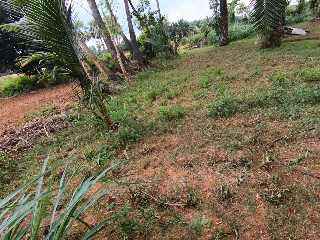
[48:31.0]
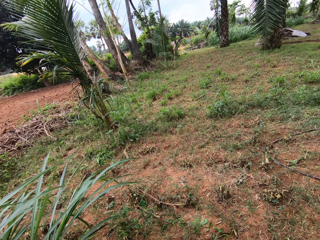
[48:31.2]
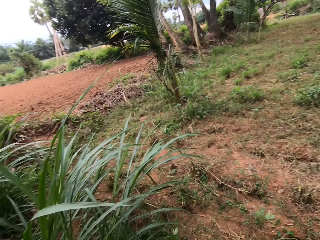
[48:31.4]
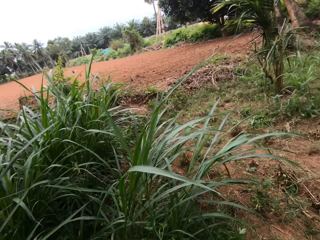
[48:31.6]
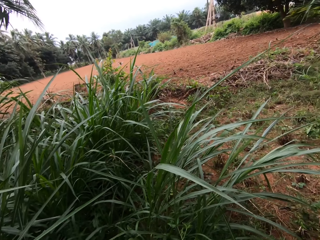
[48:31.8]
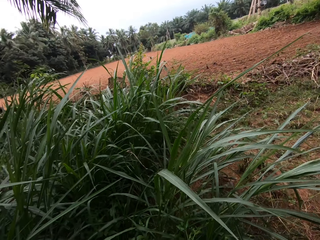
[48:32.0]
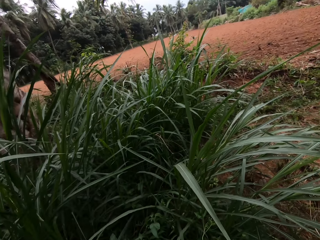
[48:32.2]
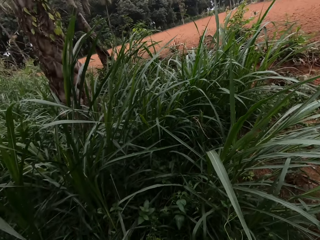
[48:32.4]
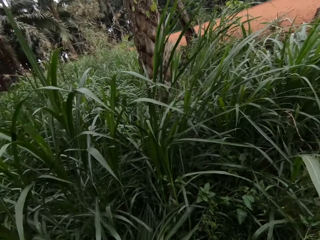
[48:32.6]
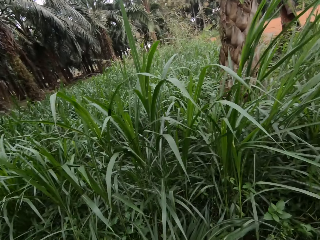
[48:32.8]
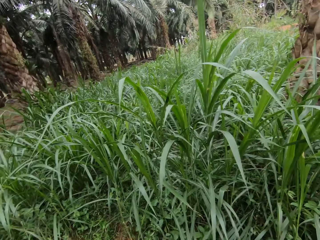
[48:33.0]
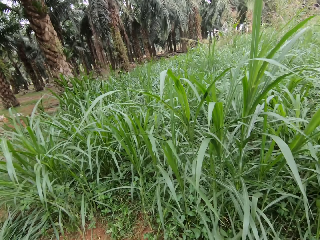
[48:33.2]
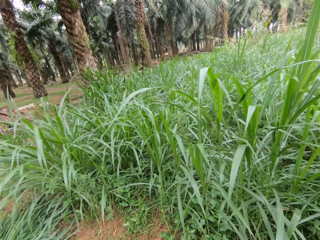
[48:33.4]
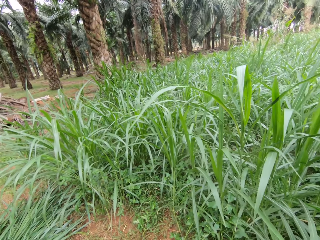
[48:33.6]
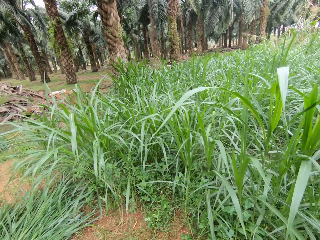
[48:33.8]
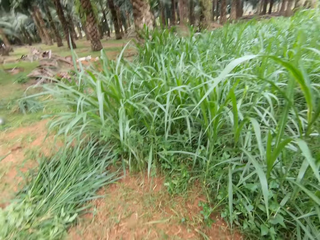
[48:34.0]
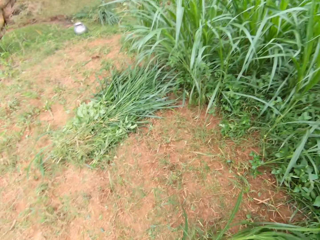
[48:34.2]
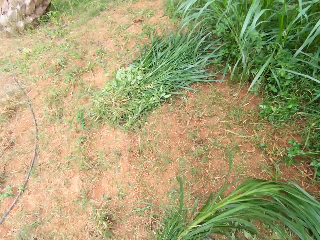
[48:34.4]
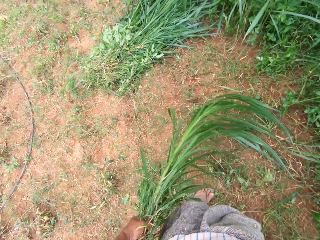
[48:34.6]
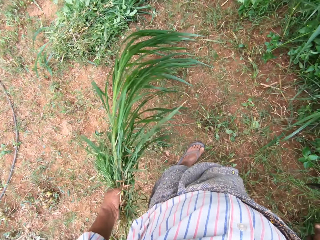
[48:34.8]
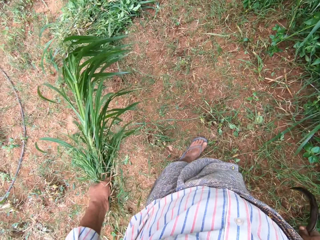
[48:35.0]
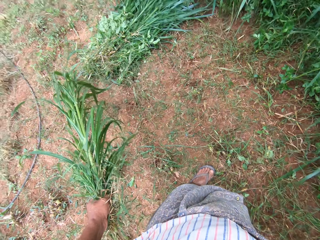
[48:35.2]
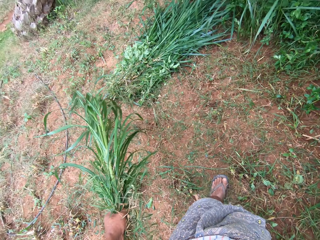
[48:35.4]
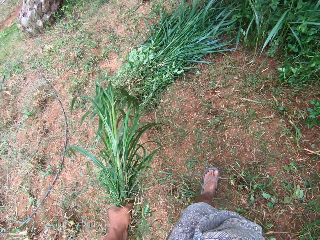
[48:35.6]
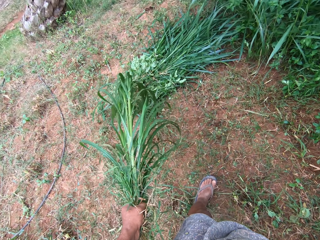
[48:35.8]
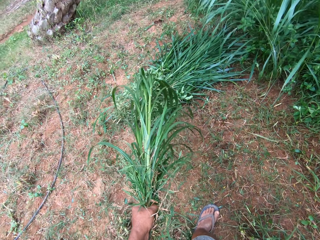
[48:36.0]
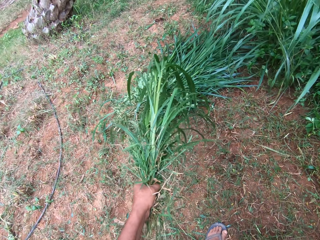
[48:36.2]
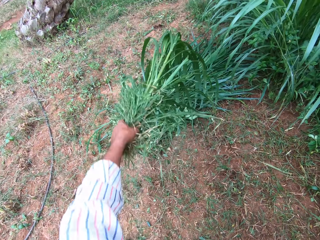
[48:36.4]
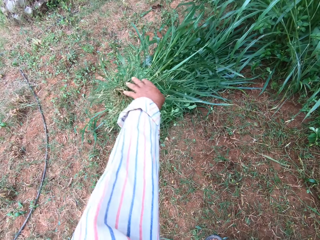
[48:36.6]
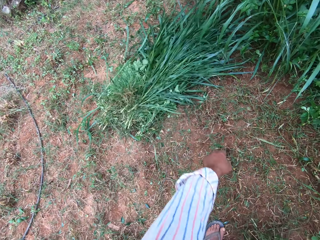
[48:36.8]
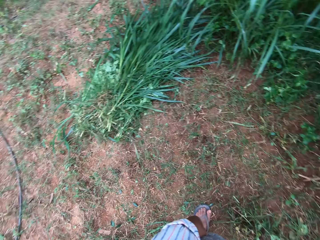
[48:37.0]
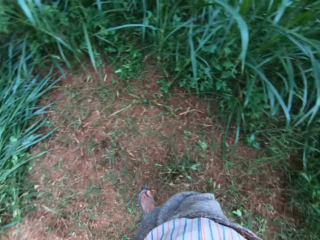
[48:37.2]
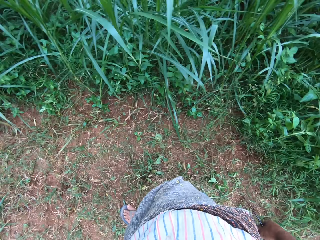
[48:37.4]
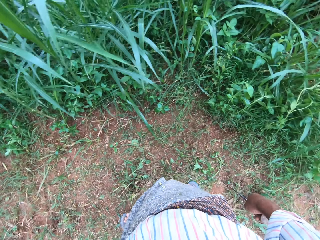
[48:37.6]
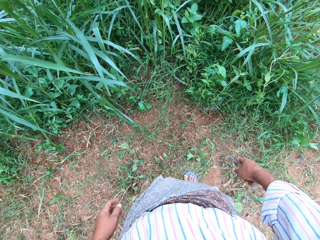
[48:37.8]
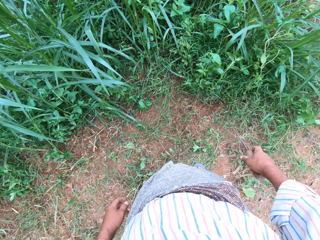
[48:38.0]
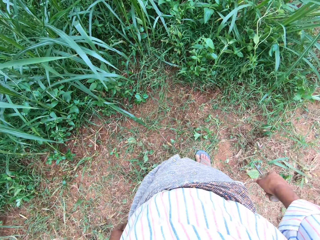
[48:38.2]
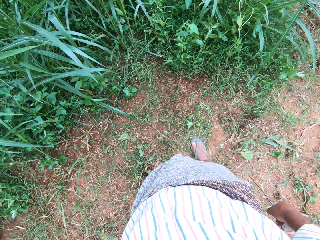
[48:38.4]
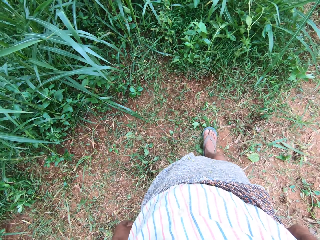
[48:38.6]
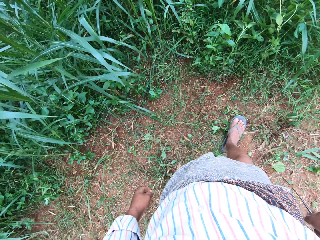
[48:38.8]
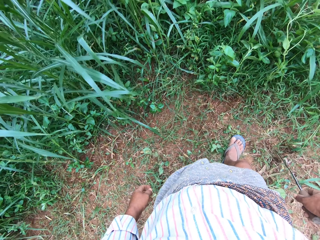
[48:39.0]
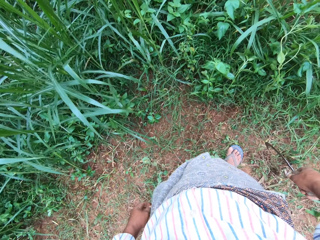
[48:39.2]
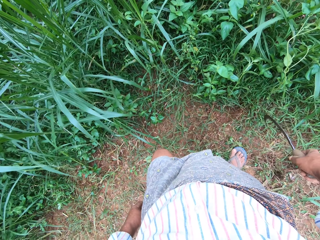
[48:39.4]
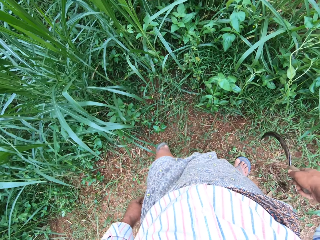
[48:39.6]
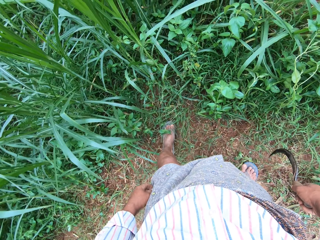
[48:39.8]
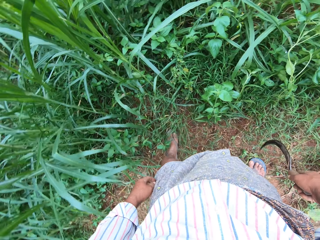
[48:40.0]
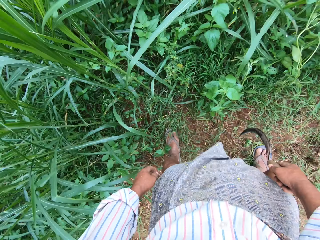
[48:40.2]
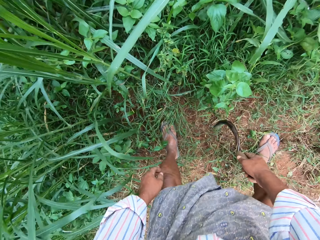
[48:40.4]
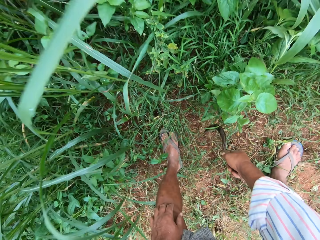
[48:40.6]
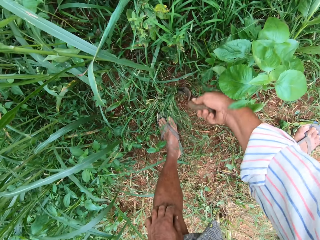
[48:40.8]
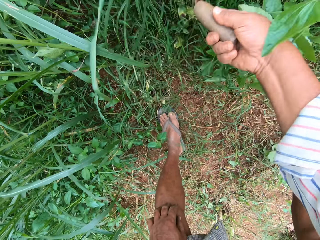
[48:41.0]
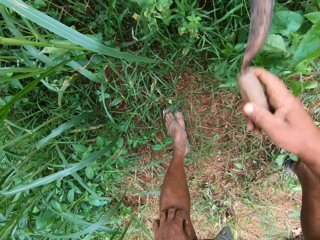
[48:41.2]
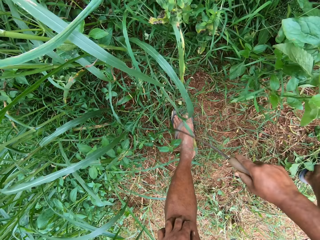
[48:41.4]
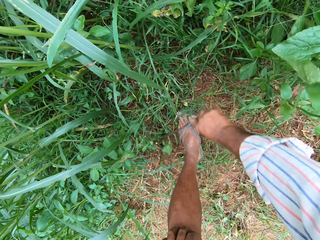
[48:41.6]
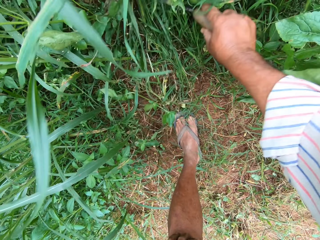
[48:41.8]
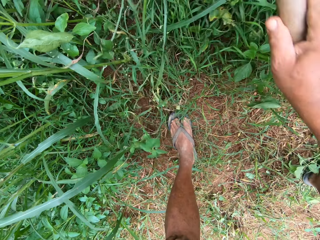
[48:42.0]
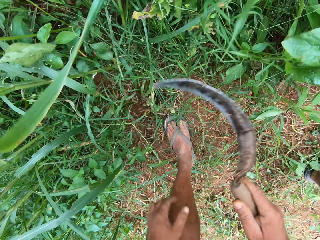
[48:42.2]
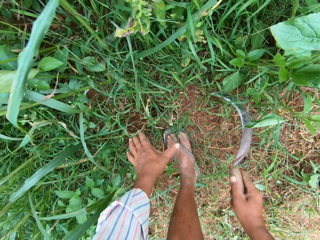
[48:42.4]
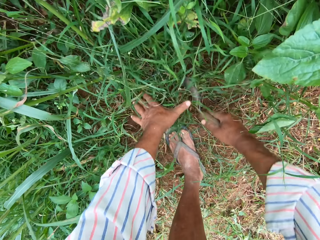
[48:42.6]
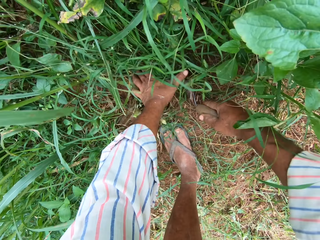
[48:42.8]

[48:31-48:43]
The camera wearer looks around. He drops the grasses on the floor with his left hand. He bends. He moves grasses with the sickle in his right hand.

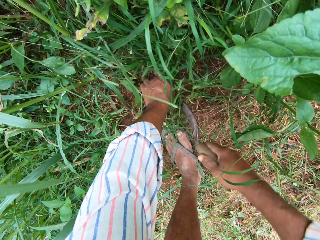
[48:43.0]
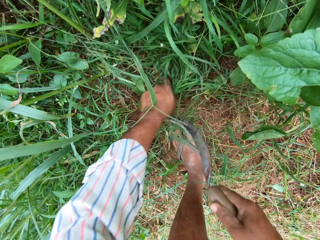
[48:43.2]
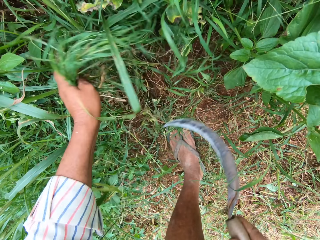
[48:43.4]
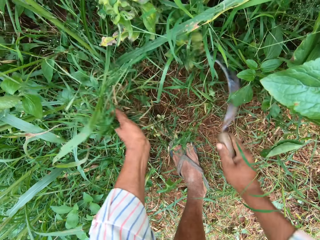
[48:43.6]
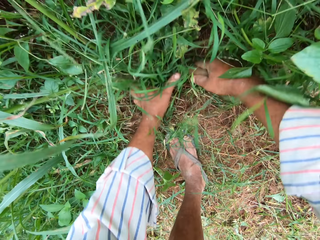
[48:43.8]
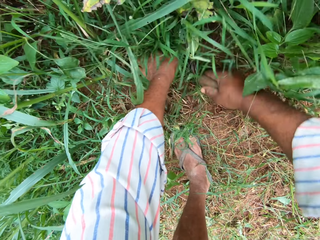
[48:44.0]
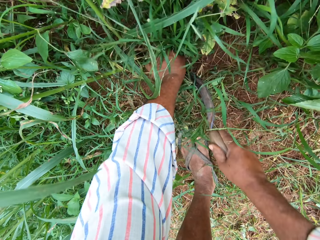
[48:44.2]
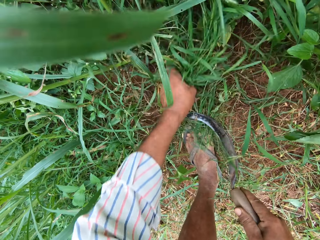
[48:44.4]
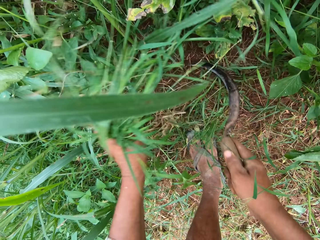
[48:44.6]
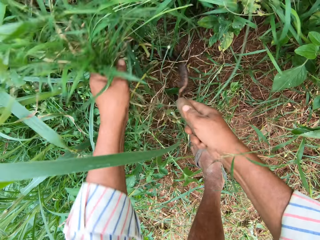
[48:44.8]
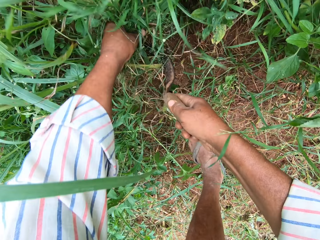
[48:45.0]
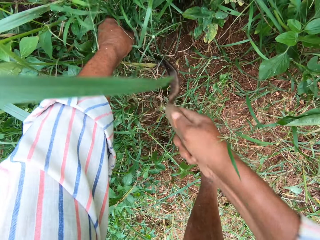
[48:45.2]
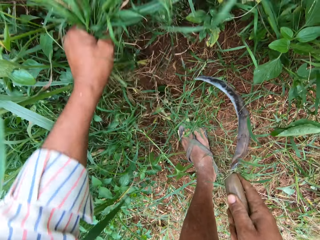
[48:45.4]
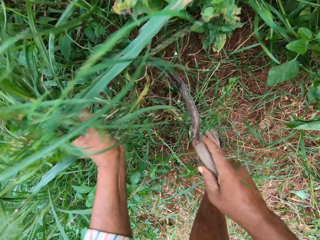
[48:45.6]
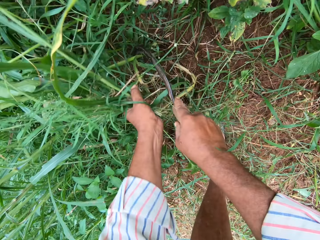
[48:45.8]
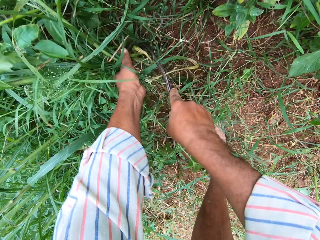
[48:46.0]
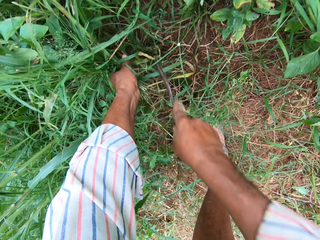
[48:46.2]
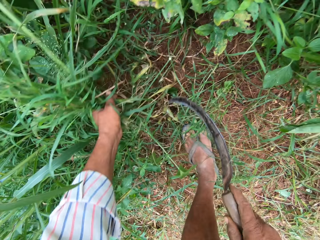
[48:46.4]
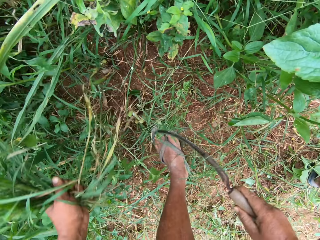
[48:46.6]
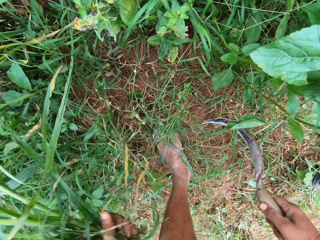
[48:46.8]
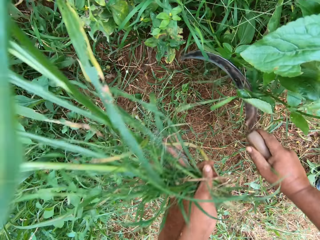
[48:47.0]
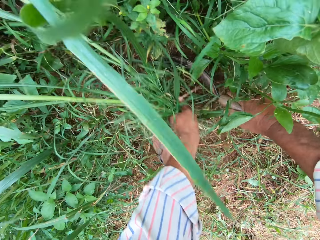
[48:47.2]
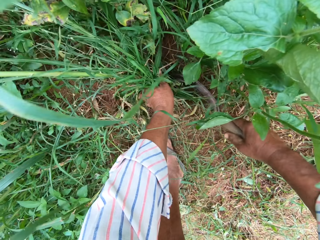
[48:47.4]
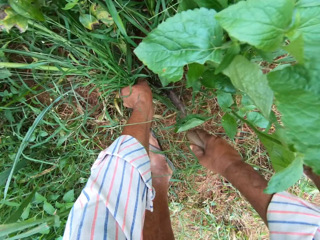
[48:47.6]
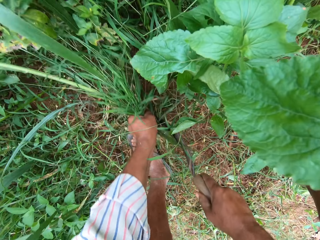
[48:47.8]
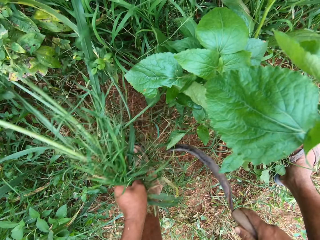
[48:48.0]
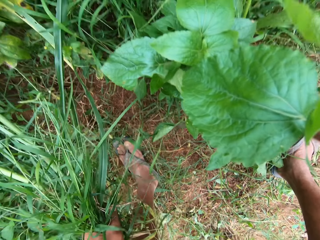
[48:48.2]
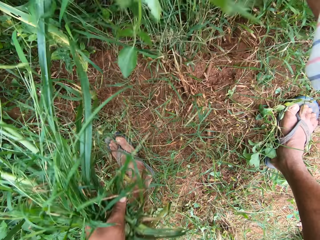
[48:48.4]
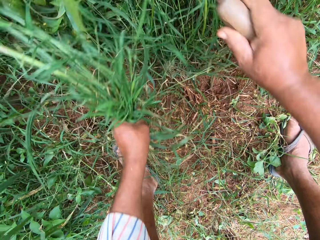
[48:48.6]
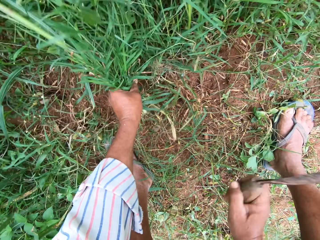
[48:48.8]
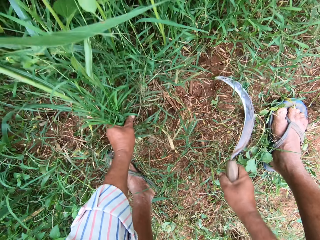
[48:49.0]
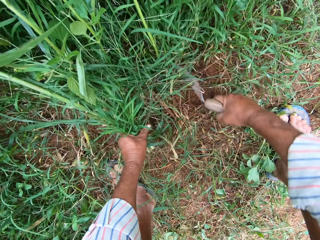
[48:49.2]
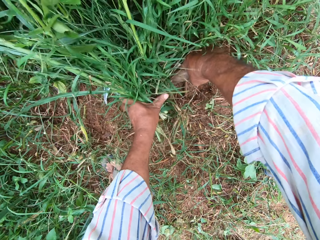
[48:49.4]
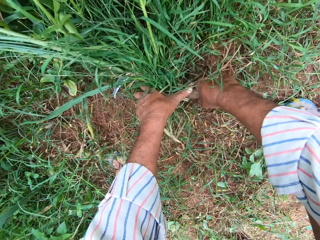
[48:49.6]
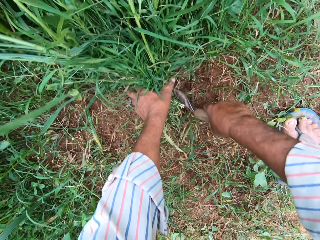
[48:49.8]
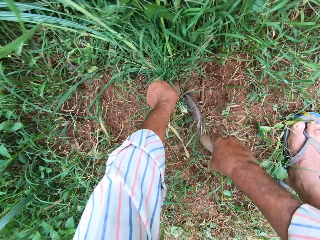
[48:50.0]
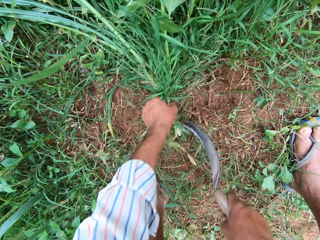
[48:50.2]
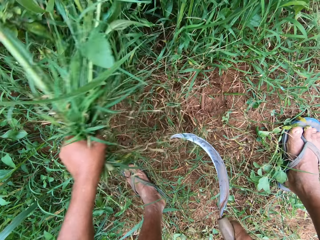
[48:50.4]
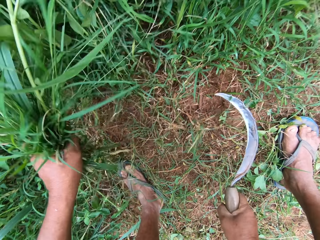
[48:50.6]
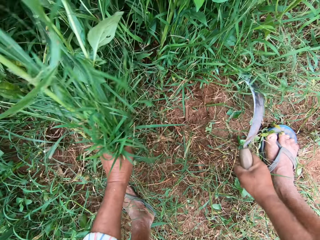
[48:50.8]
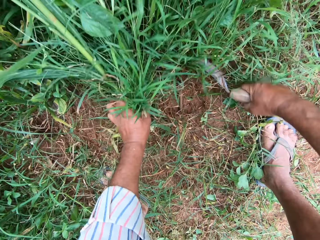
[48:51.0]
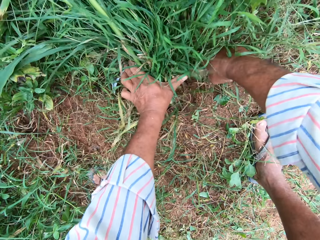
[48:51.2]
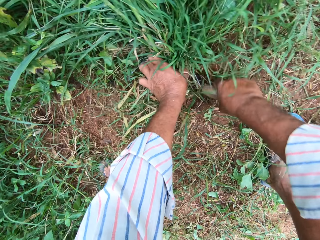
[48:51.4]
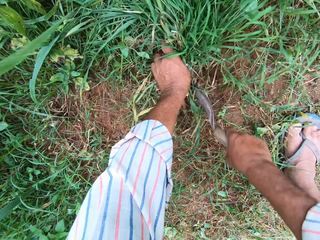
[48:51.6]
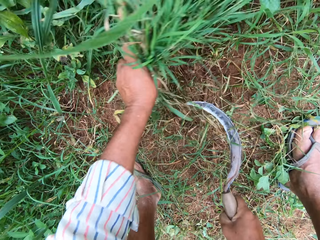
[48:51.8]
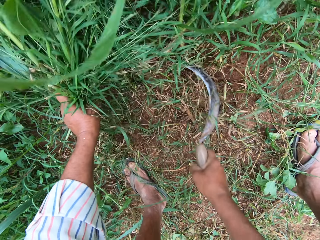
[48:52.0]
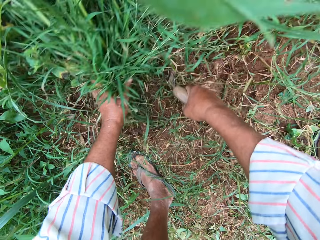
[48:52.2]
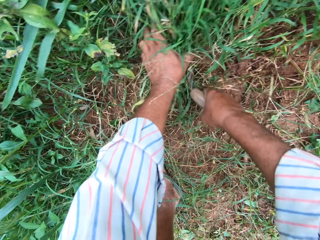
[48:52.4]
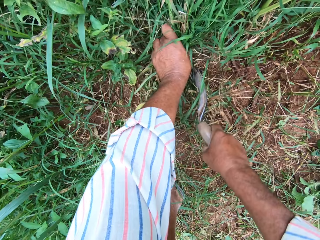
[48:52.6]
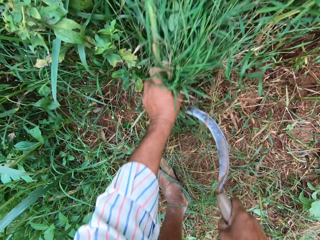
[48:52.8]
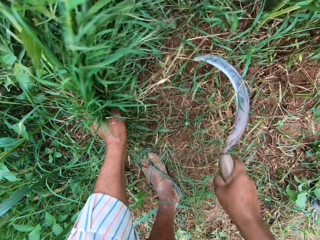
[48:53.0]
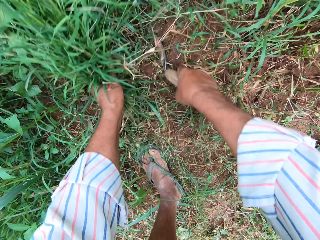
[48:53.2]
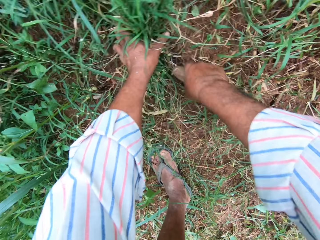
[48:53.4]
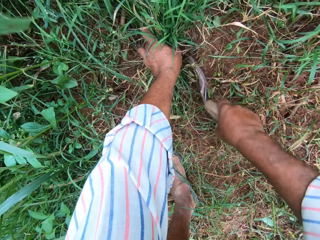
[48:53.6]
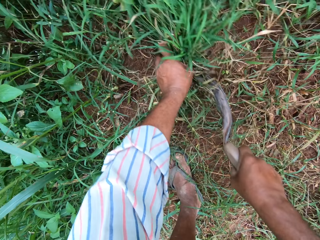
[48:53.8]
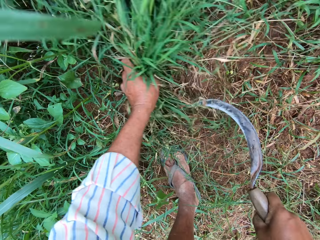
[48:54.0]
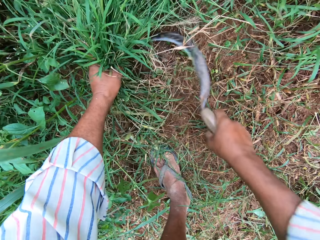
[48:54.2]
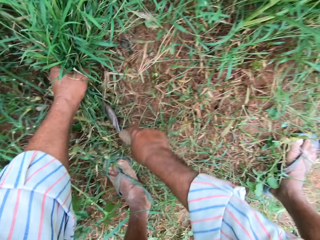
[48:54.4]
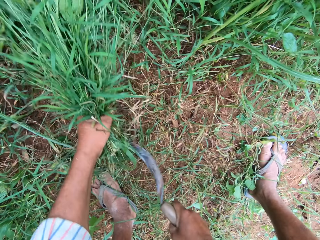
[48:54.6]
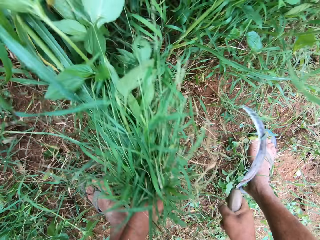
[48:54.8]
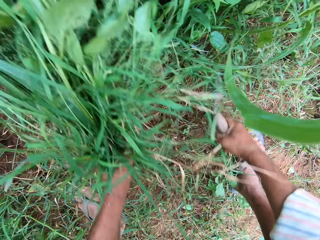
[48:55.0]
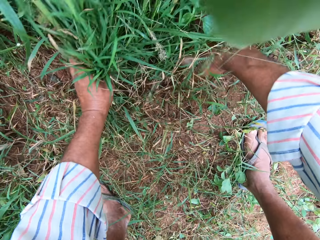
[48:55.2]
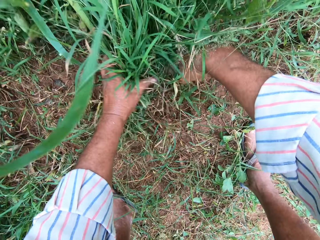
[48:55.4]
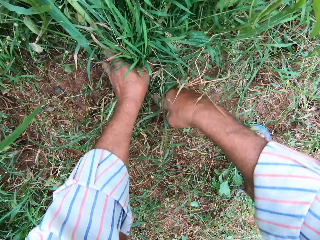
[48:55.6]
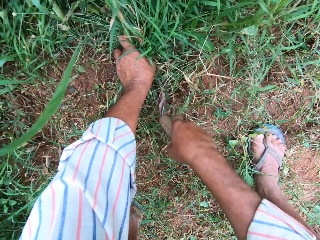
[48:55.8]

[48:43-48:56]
The camera wearer holds the grasses with his left hand. He cuts the grasses with the sickle in his right hand. He holds the grass with a hand and cuts the grass with the sickle. He holds the grass with a hand and cuts the grass with the sickle. He holds the grass with a hand and cuts the grass with the sickle. He holds the grass with a hand and cuts the grass with the sickle. He moves the grass with the sickle. He holds the grass with a hand and cuts the grass with the sickle. He holds the grass with a hand and cuts the grass with the sickle. He holds the grass with a hand and cuts the grass with the sickle. He holds the grass with a hand and cuts the grass with the sickle.
